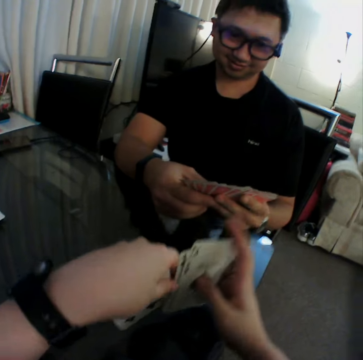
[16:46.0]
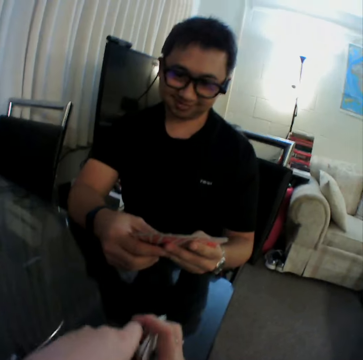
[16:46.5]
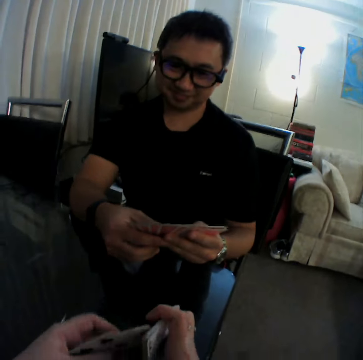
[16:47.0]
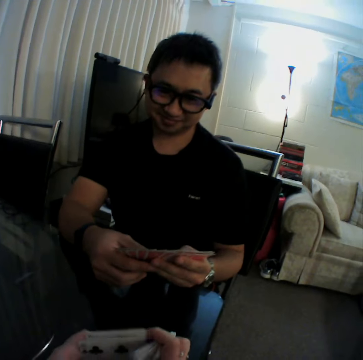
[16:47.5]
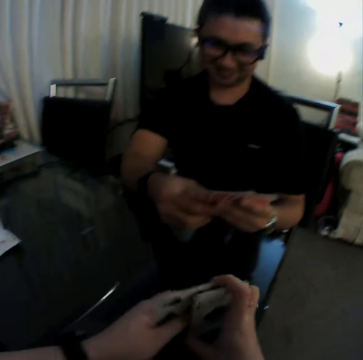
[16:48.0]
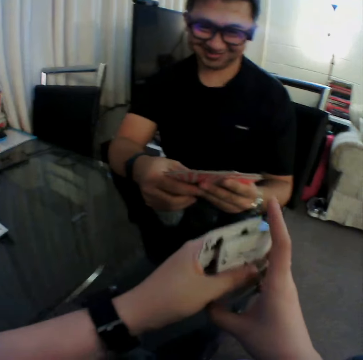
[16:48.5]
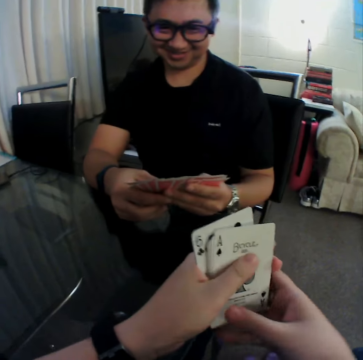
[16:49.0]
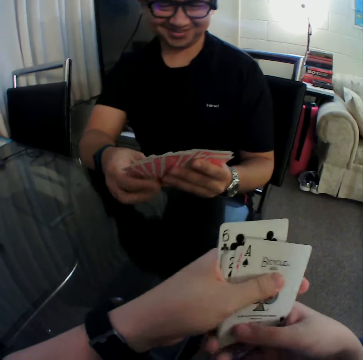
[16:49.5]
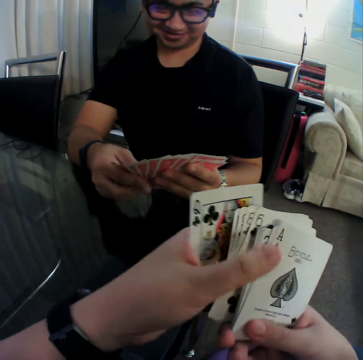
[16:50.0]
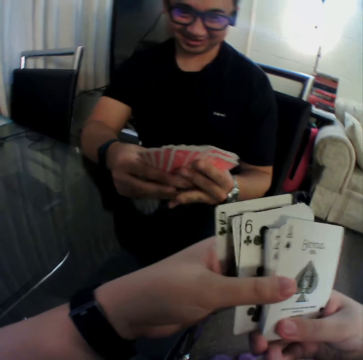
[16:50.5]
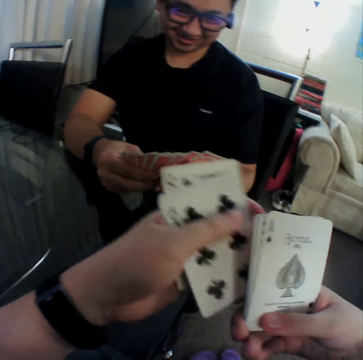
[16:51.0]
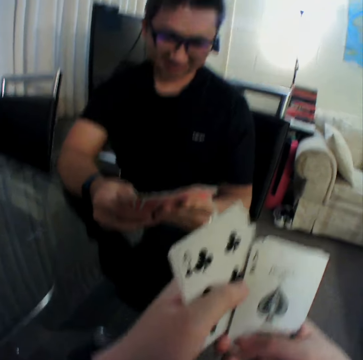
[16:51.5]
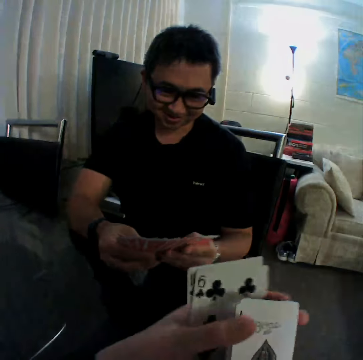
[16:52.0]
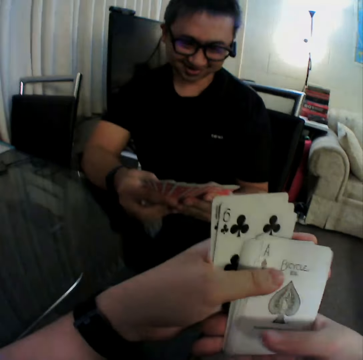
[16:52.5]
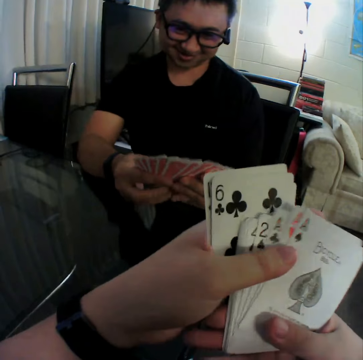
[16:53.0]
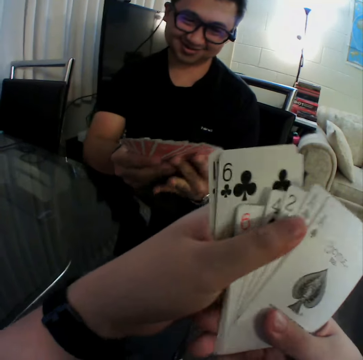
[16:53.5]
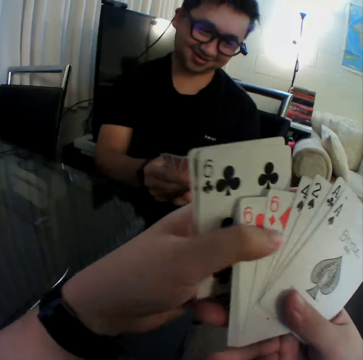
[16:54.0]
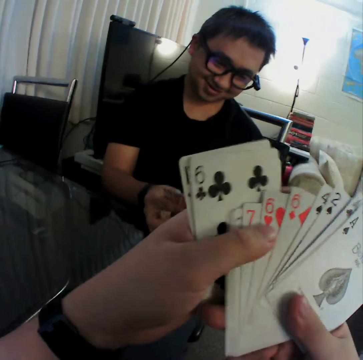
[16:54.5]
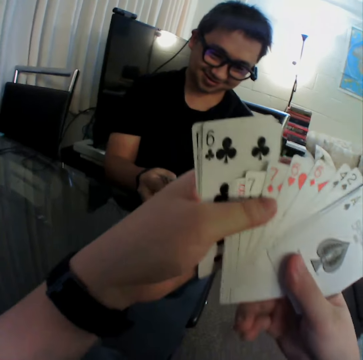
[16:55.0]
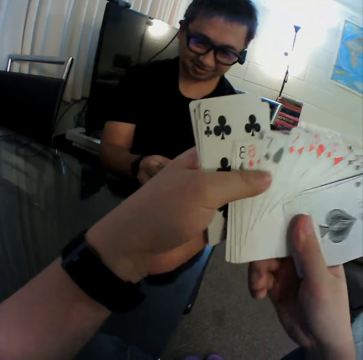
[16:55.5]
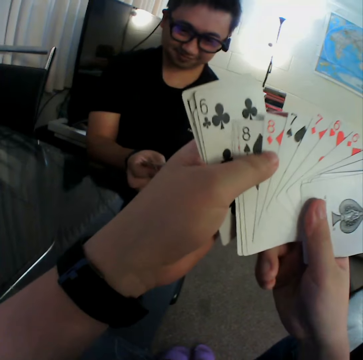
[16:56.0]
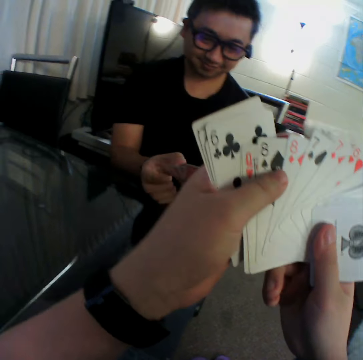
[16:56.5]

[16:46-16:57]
The camera wearer holds cards on the table. They adjust the cards with their hand. A man adjusts the cards with his hands. The camera wearer adjusts the cards with their hand. The man converses with the camera wearer. The camera wearer adjusts the cards with their hand.

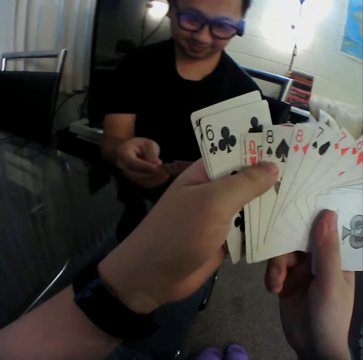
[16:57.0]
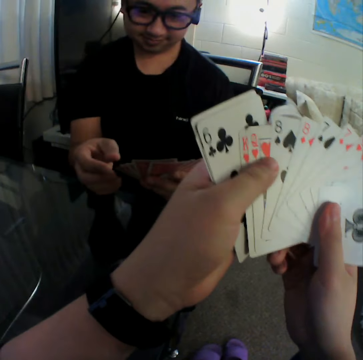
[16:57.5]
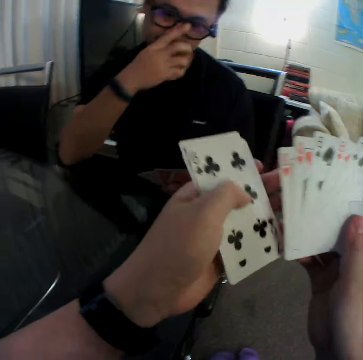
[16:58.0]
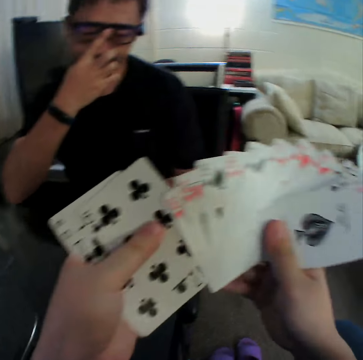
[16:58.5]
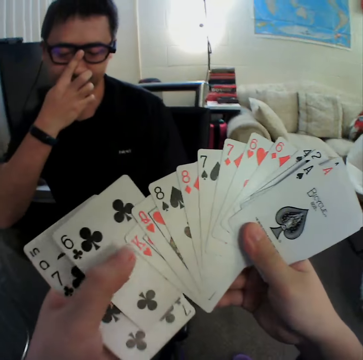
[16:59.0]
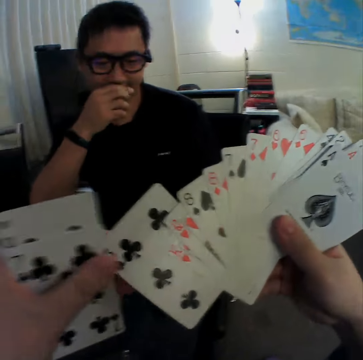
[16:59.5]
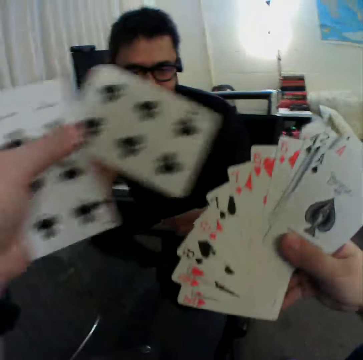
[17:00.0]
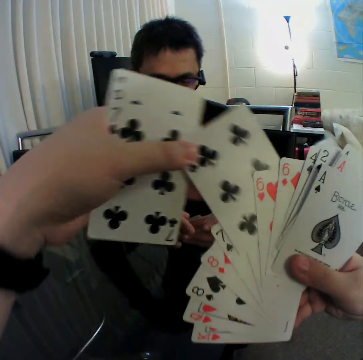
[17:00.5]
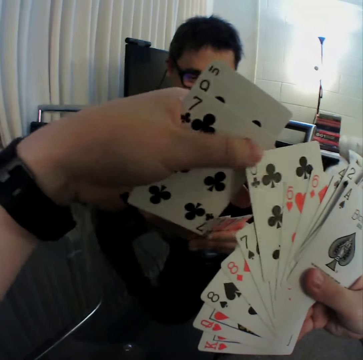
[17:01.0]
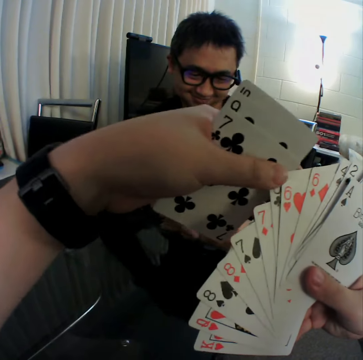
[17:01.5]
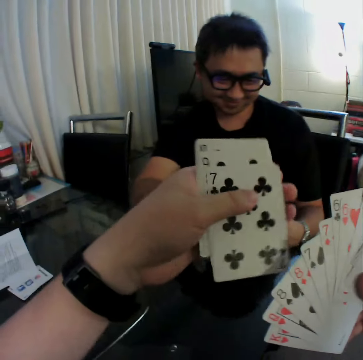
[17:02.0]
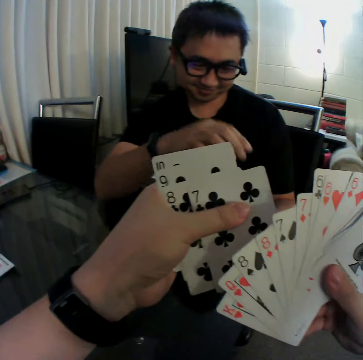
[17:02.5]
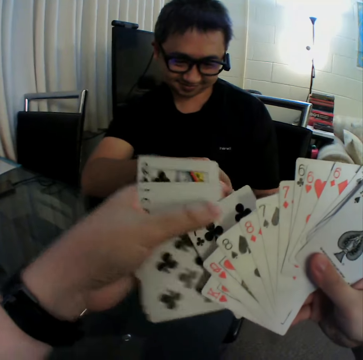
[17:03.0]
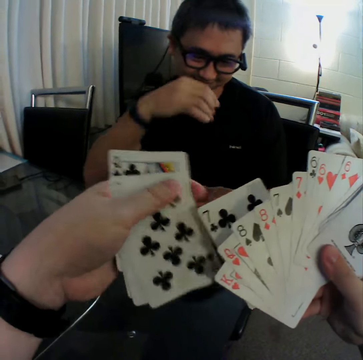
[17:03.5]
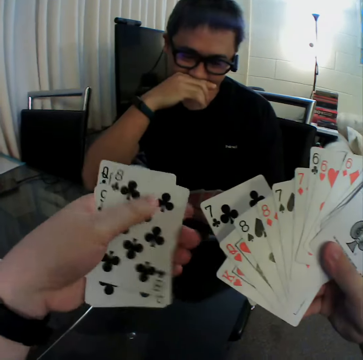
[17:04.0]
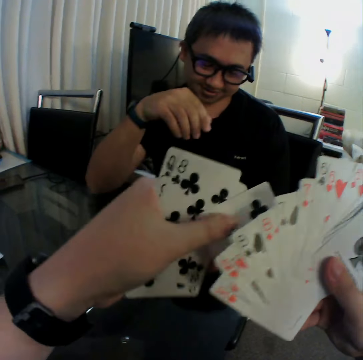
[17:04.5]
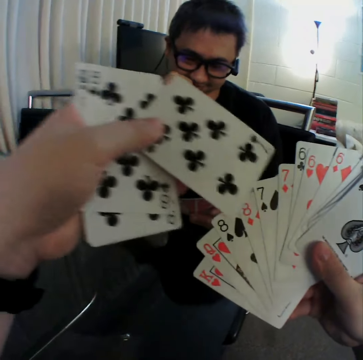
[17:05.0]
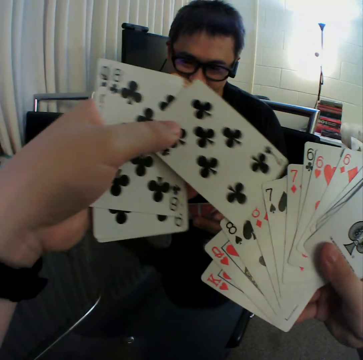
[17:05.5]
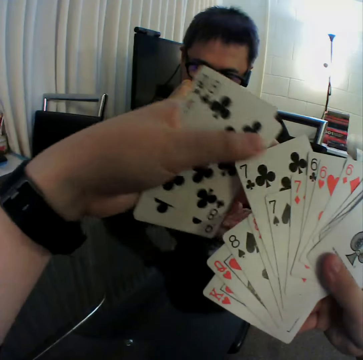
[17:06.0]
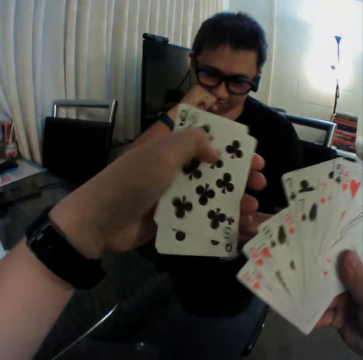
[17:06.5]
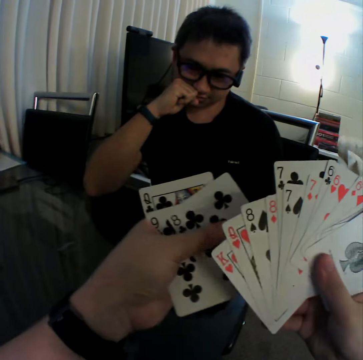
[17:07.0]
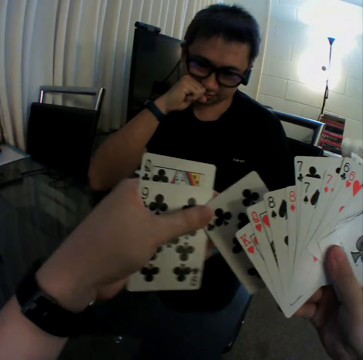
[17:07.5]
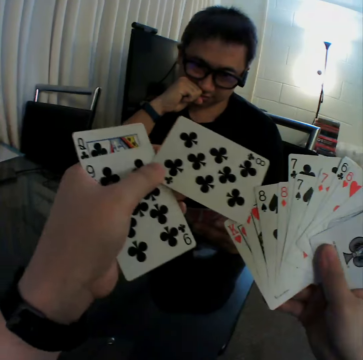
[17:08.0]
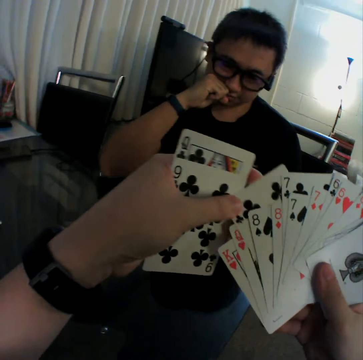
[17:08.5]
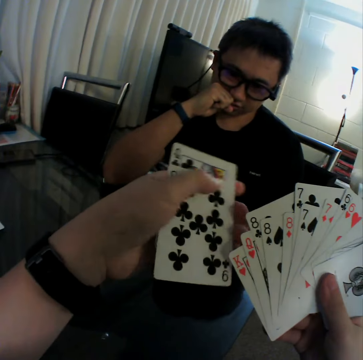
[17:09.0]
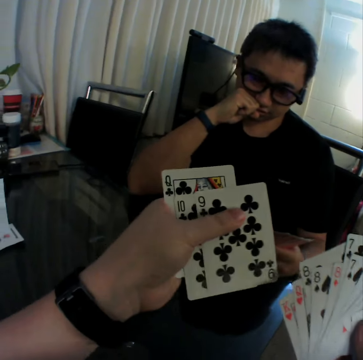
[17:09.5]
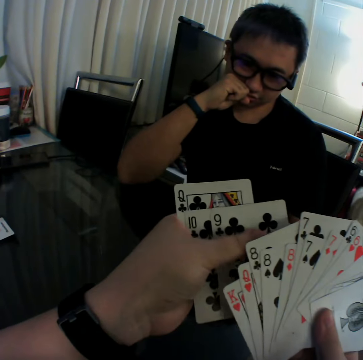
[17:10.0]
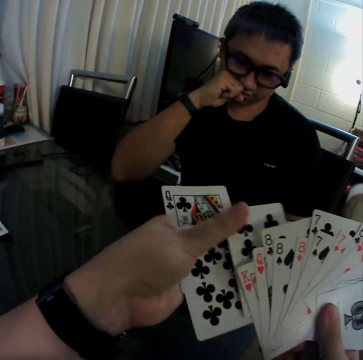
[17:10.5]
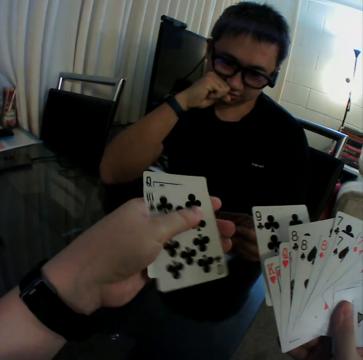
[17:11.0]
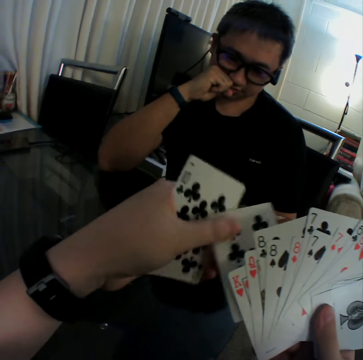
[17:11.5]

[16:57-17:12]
A man adjusts his glasses. The man touches his face with his right hand. The camera wearer adjusts the cards with a hand. The man shuffles the cards in both hands and touches his face with his right hand. The camera wearer adjusts the cards with a hand.

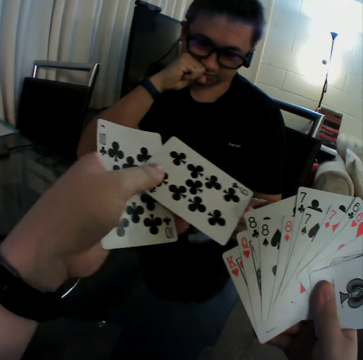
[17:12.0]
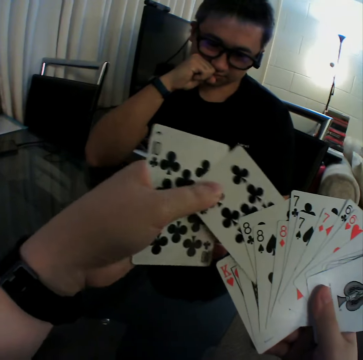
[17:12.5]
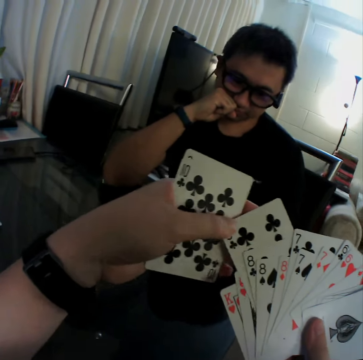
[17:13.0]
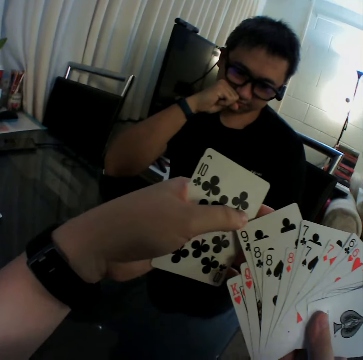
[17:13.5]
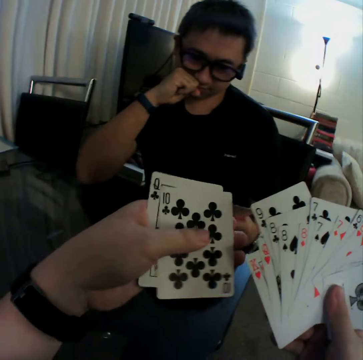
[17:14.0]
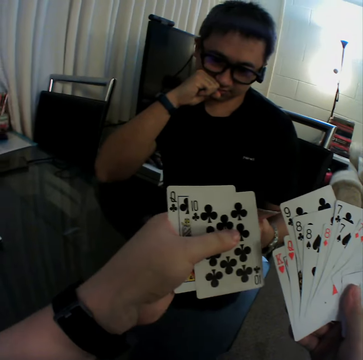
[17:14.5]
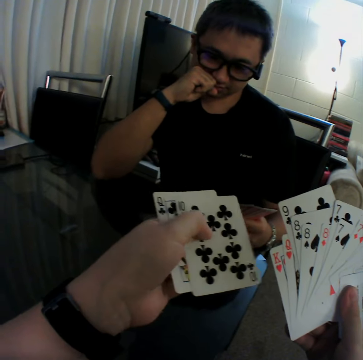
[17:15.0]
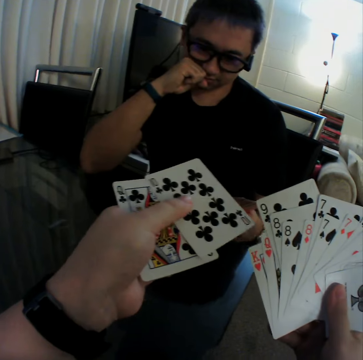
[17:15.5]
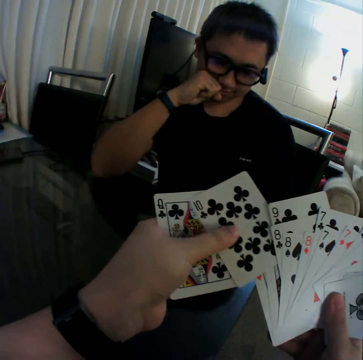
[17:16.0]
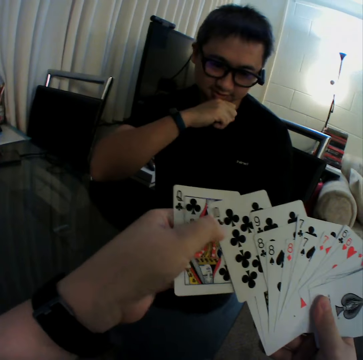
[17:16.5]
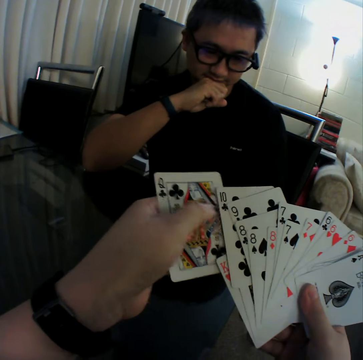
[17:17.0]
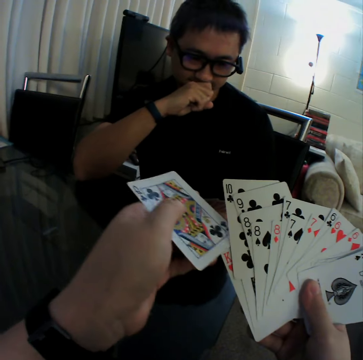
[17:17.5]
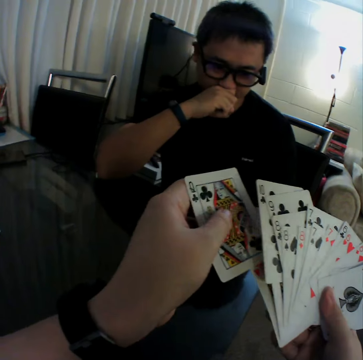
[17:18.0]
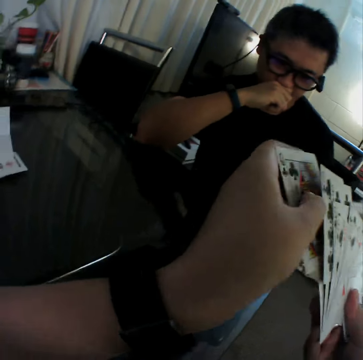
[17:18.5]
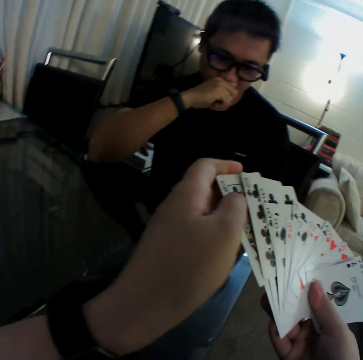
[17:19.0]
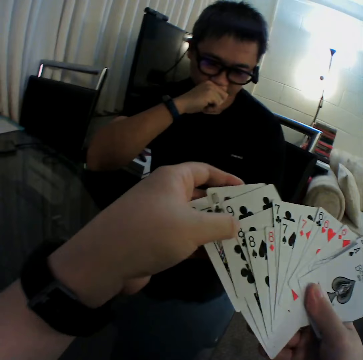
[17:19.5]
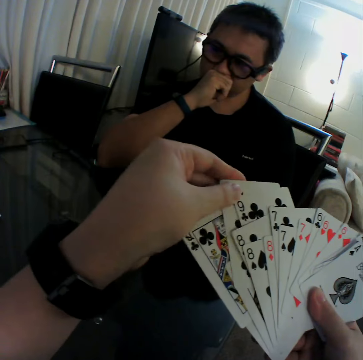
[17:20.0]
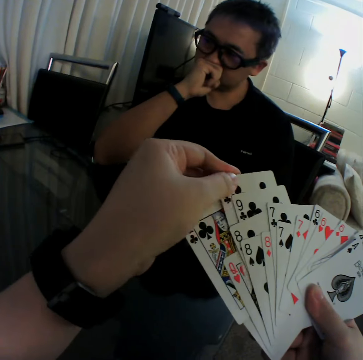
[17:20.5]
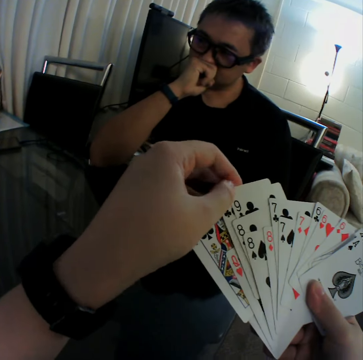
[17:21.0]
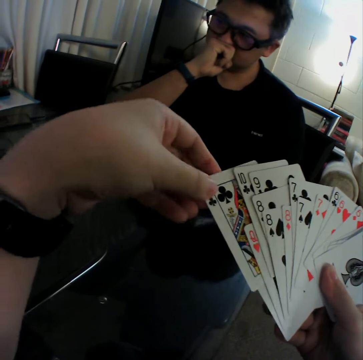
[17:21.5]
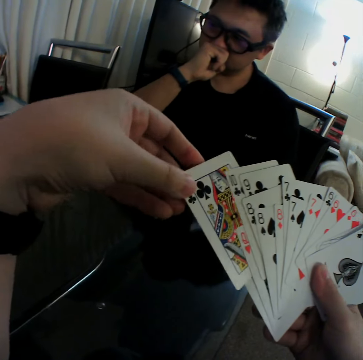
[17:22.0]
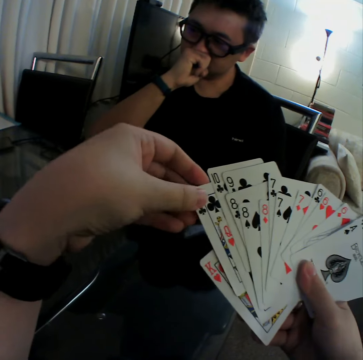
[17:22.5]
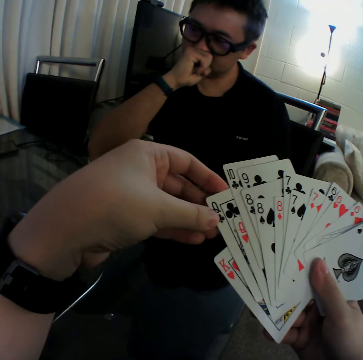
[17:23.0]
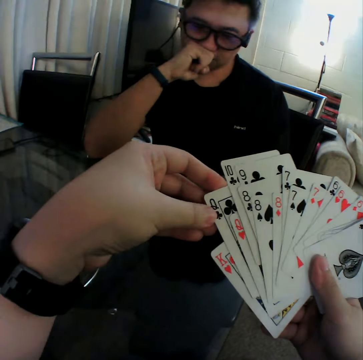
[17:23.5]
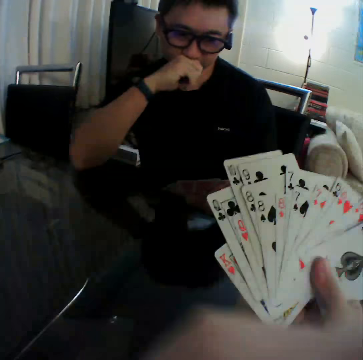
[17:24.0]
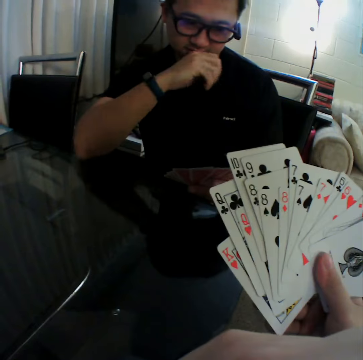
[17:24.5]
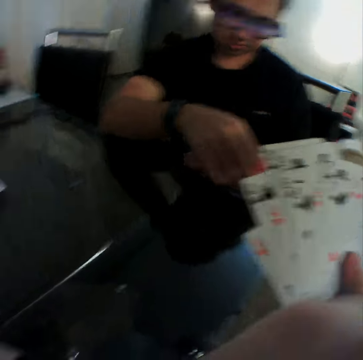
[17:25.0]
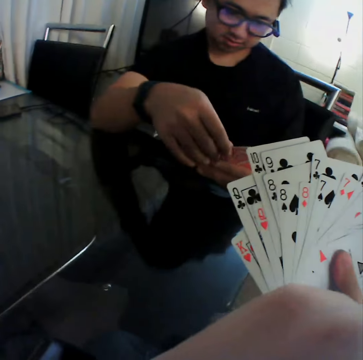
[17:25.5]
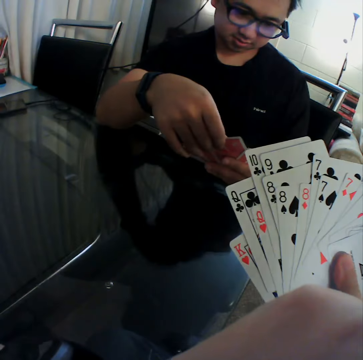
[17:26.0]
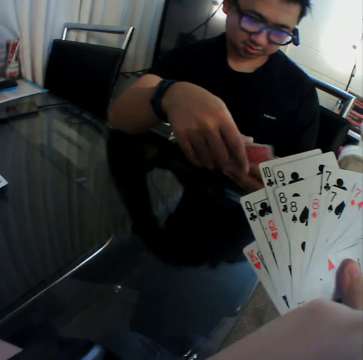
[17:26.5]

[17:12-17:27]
The camera wearer does something with a hand. He touches his face with his left hand. A man adjusts the cards with a hand and shuffles the cards in both hands.
